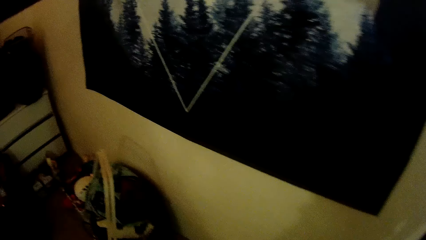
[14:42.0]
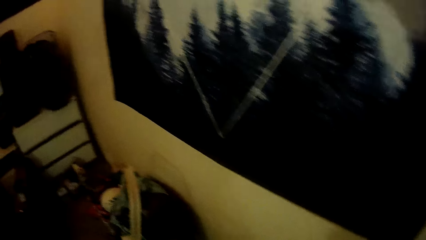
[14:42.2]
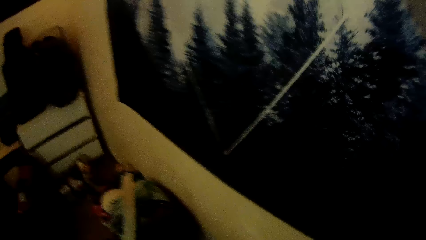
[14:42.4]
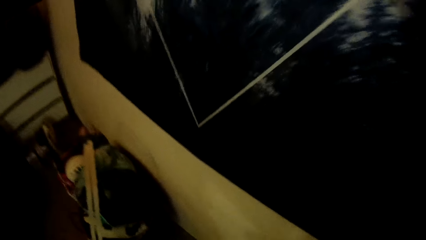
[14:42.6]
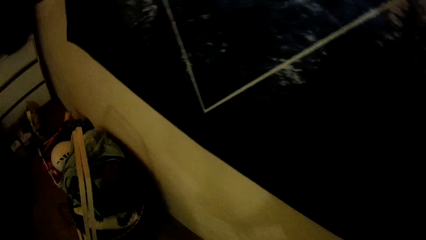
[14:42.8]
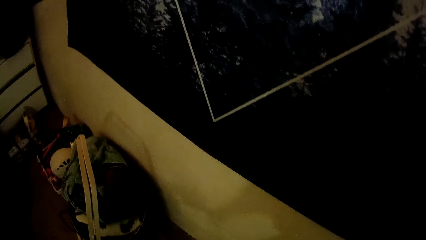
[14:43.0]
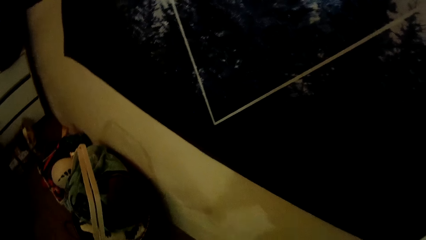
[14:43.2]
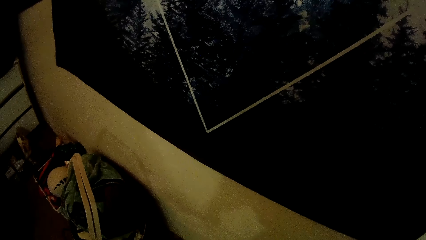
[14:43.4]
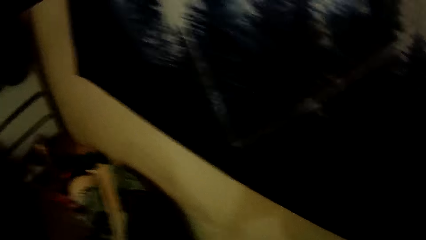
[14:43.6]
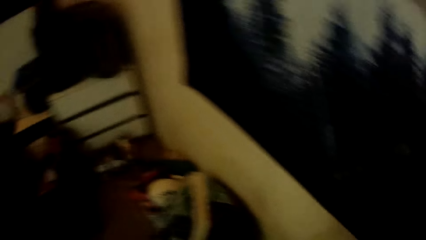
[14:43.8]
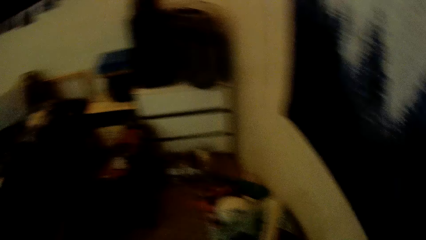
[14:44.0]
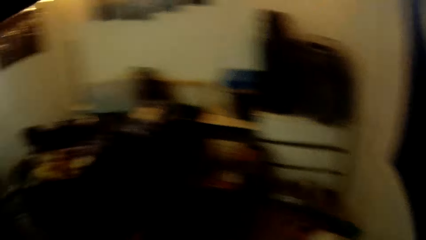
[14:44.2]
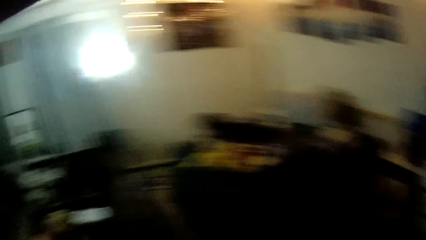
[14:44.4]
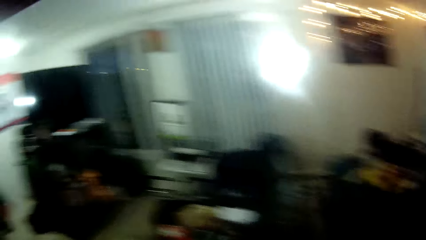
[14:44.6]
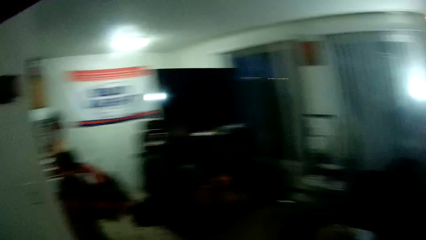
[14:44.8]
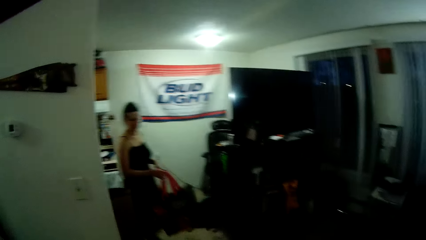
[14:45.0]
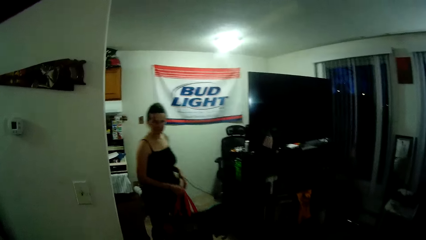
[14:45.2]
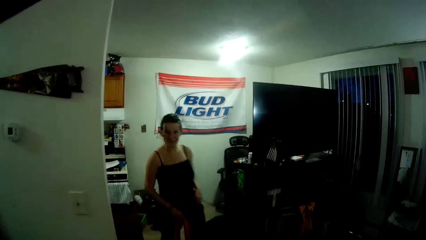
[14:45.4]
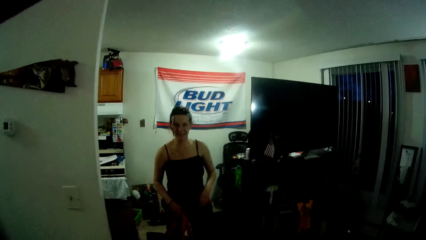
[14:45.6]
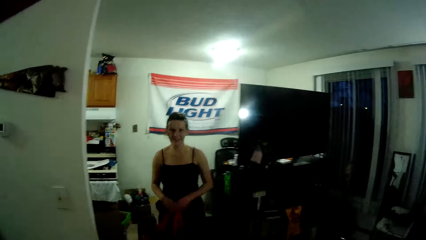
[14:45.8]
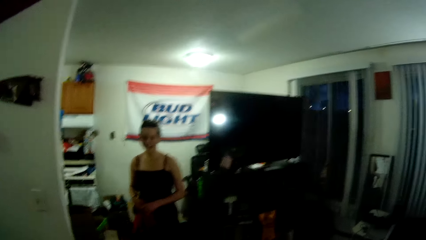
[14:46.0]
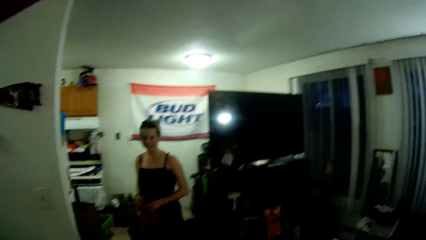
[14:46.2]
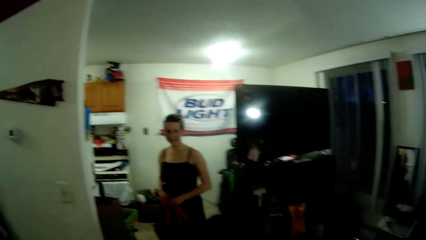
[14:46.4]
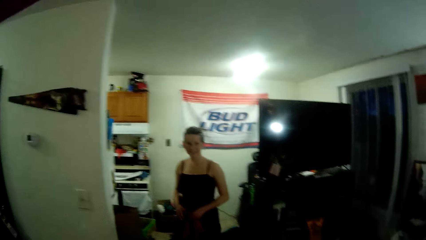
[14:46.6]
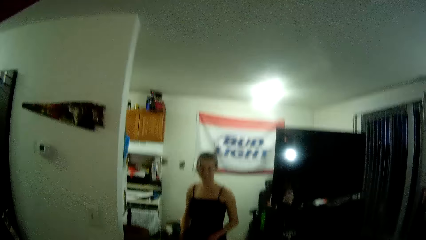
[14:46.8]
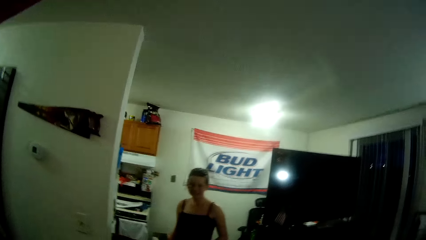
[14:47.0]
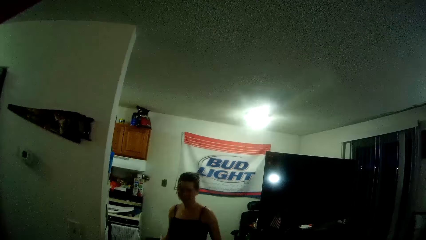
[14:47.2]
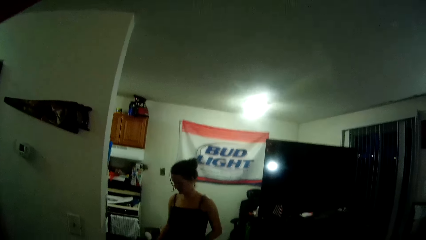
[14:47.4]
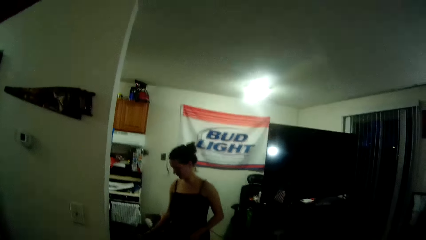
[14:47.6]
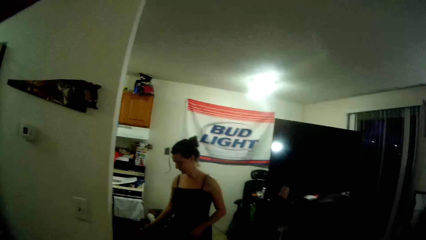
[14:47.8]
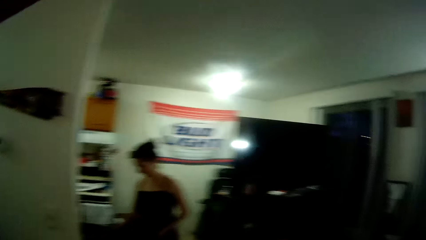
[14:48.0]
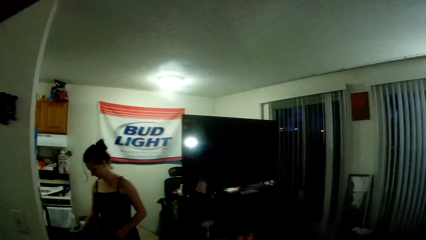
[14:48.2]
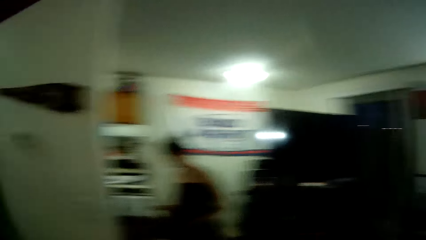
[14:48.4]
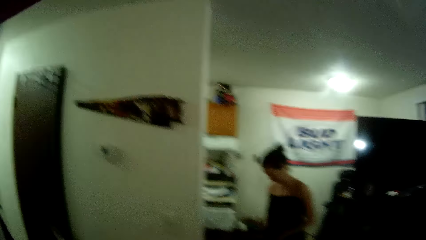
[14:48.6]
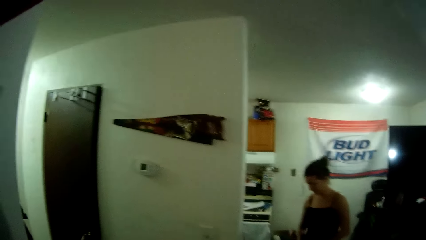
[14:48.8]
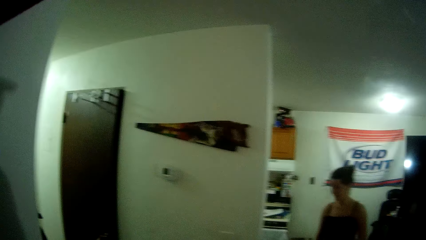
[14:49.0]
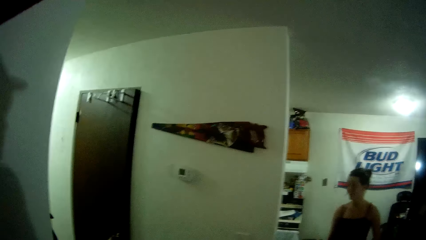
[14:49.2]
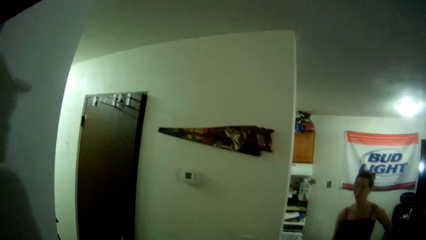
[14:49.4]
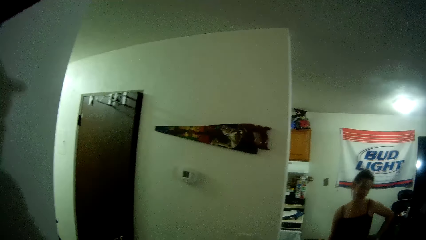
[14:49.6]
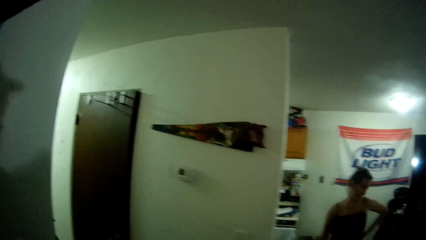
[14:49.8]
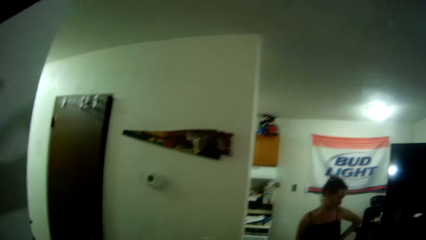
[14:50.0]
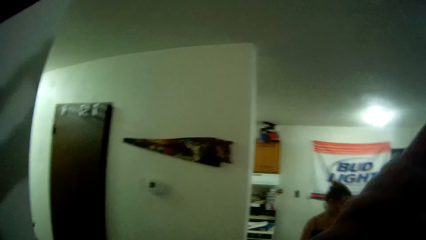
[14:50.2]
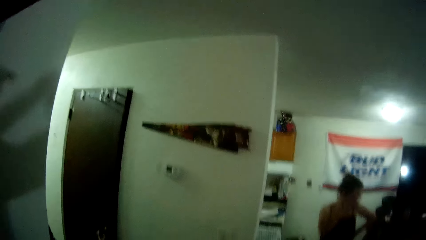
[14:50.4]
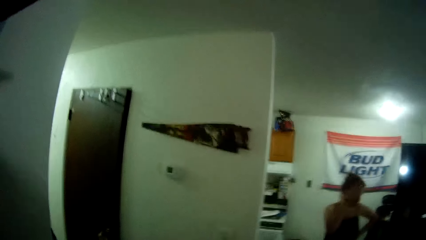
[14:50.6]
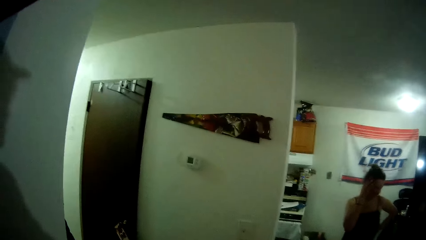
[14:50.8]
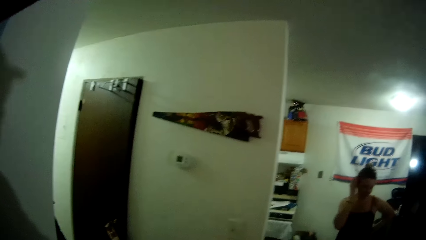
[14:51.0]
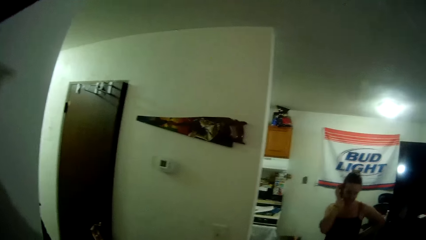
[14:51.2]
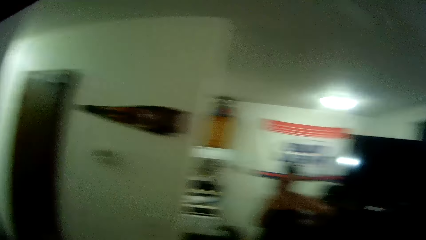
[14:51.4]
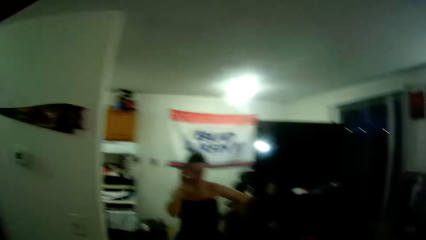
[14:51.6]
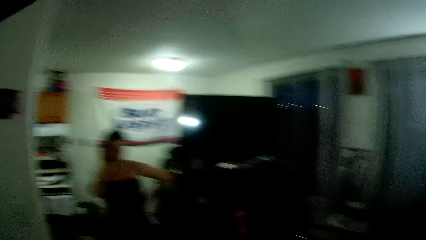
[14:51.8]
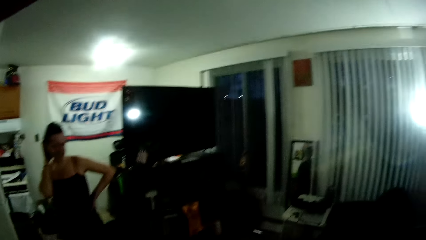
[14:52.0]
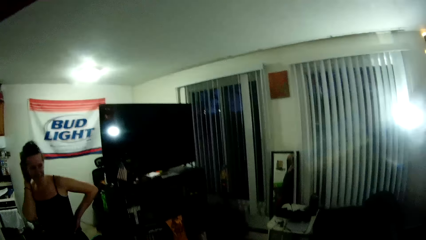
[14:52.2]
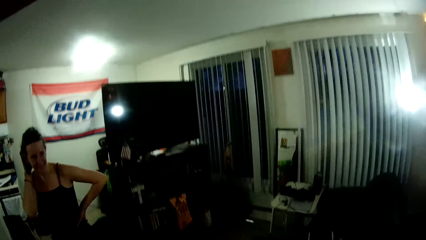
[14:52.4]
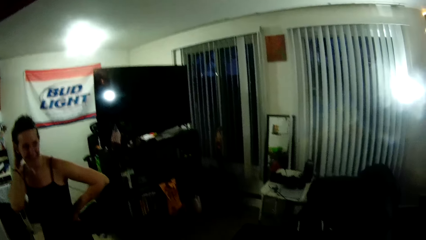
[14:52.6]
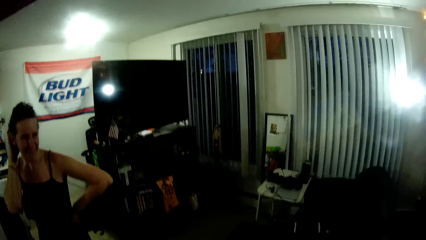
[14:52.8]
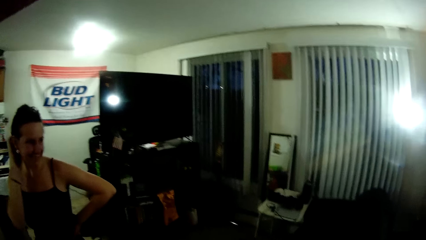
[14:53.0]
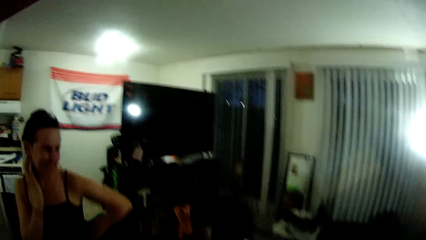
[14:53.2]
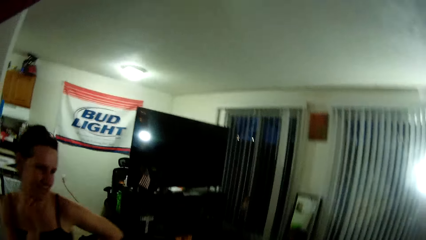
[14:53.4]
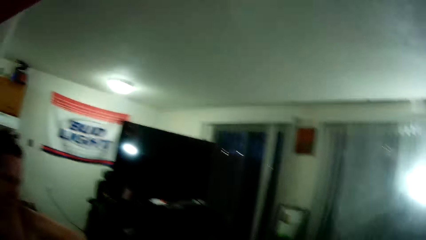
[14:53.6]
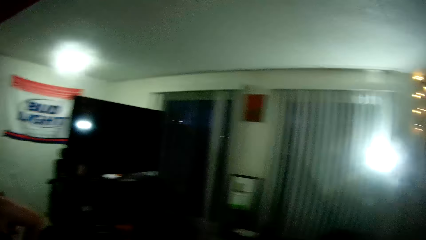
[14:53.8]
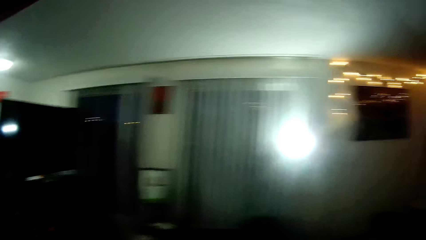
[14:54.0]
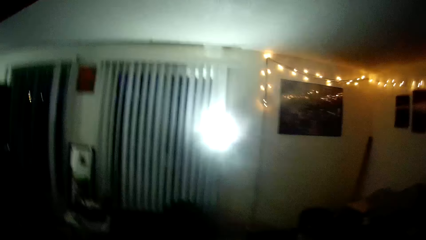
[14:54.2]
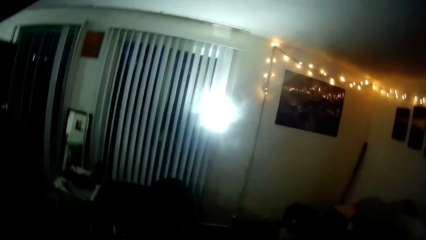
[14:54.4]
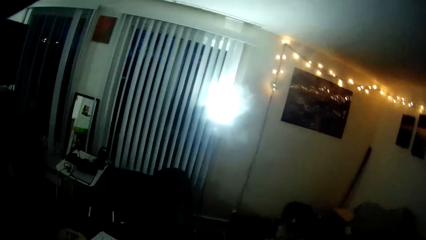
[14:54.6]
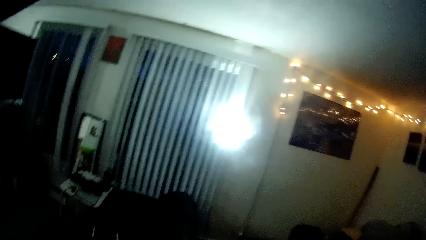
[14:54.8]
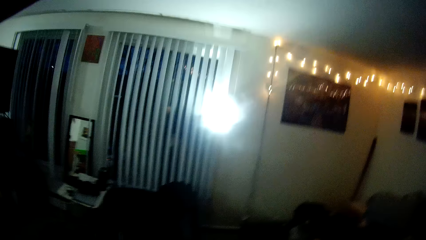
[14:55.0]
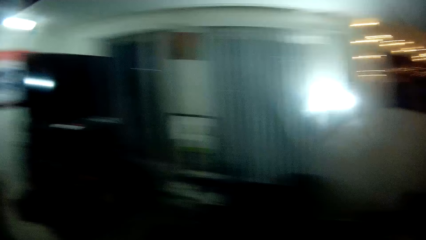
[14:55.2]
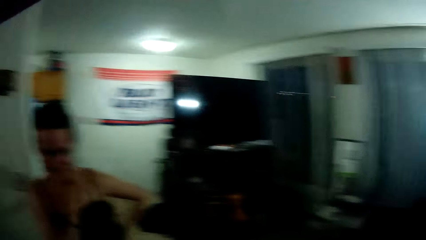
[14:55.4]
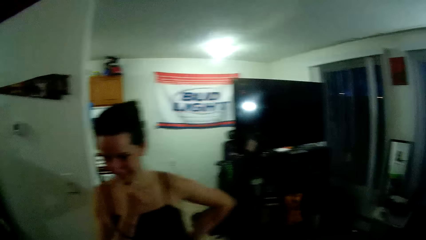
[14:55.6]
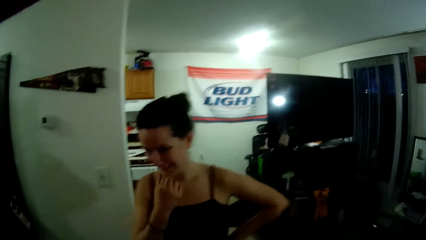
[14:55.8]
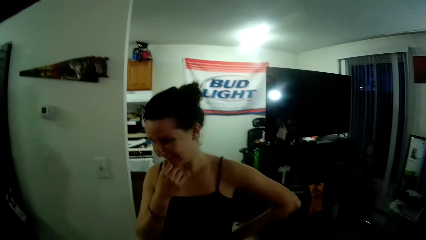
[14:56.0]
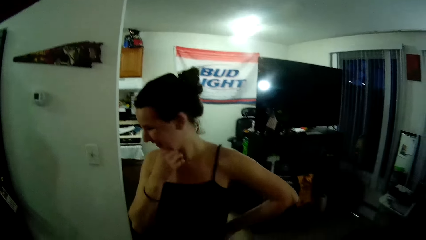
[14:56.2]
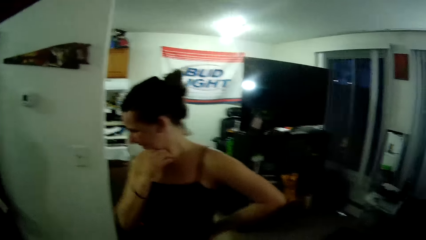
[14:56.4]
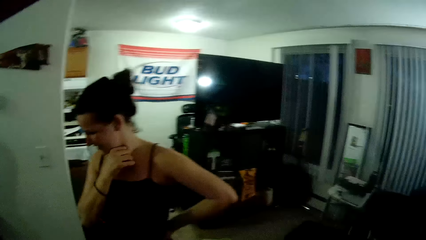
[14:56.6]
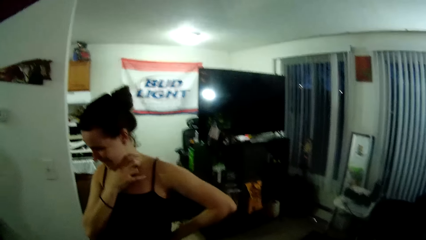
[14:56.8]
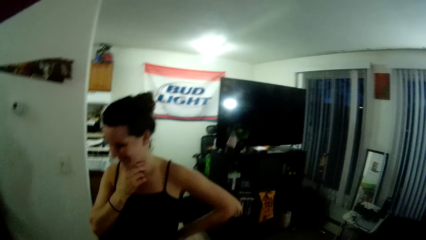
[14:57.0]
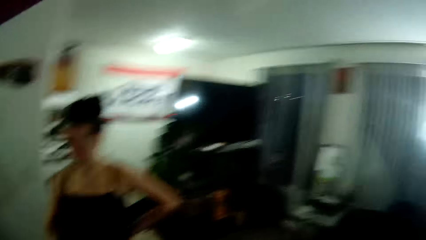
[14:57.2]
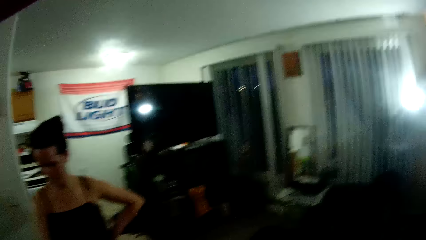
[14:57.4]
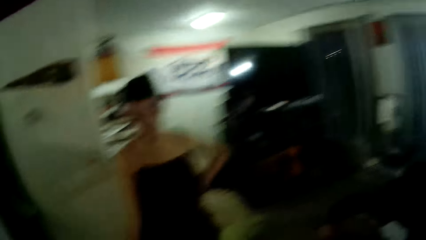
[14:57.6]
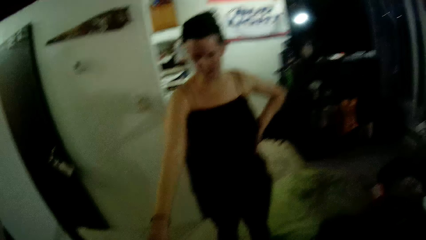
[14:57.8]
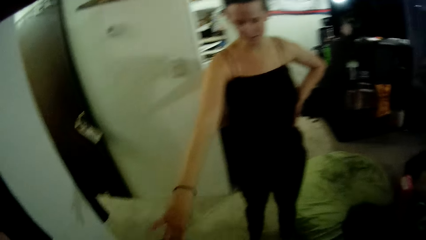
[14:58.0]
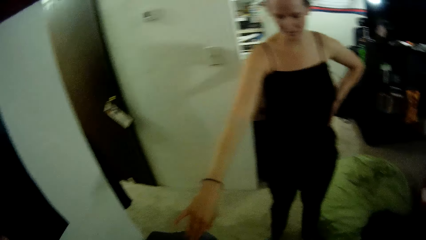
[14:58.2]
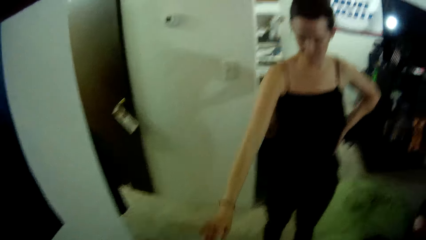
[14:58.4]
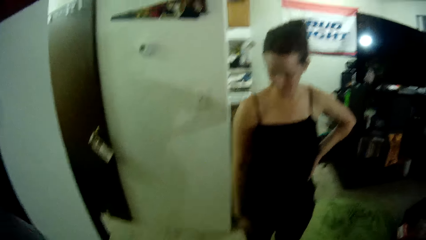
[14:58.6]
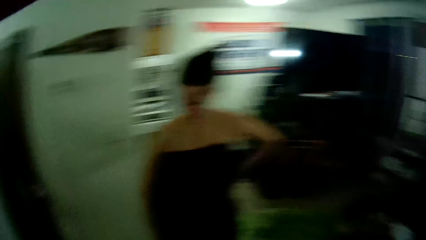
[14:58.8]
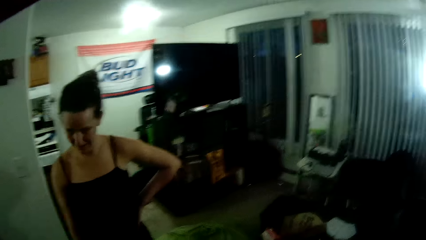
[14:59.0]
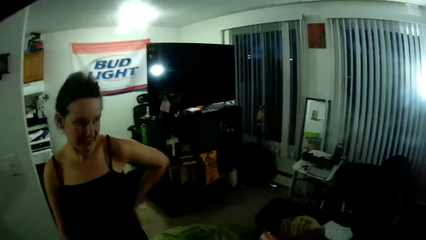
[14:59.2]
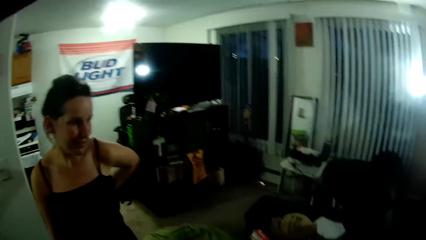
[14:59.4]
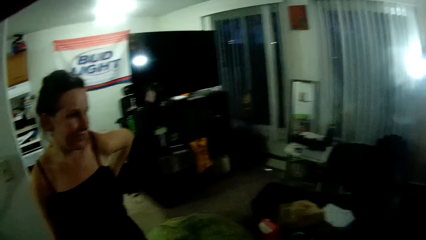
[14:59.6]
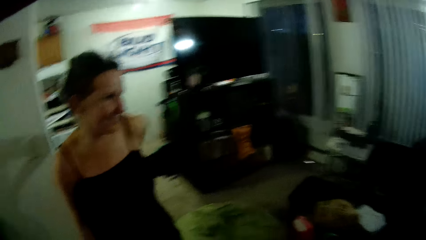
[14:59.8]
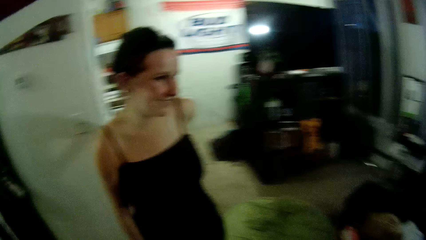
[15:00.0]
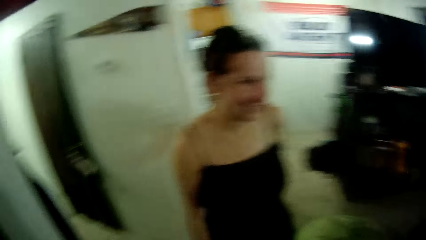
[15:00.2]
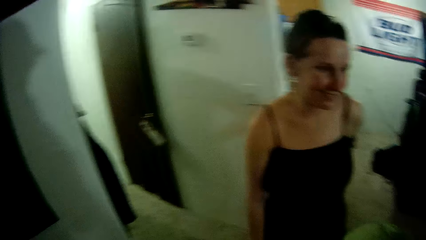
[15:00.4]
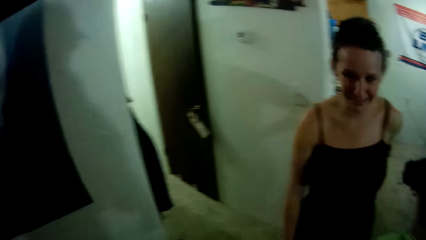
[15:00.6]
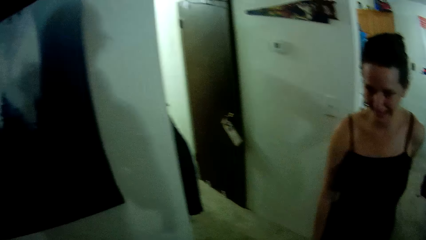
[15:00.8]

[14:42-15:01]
A woman walks in the room. The woman holds a grocery bag in her right hand. She does something. The camera wearer lifts his hand up. The woman touches her hair with her right hand and walks towards the camera wearer. She holds her neck and uses gestures.
